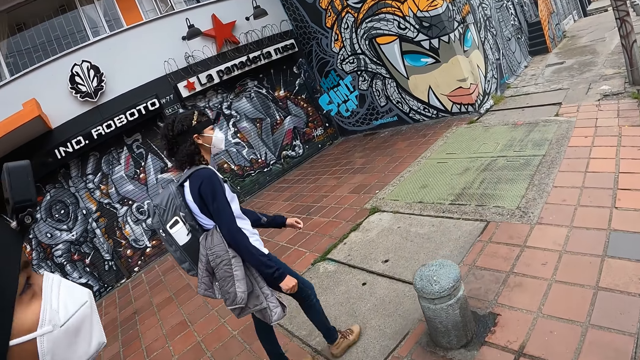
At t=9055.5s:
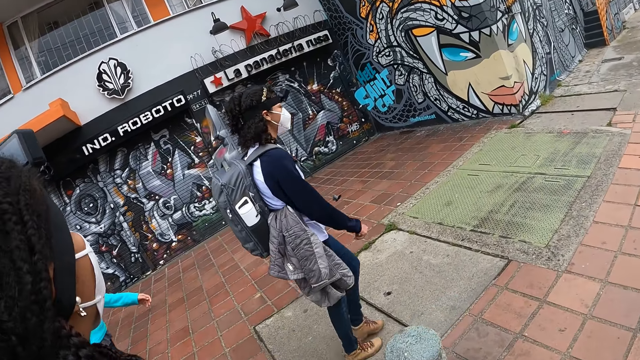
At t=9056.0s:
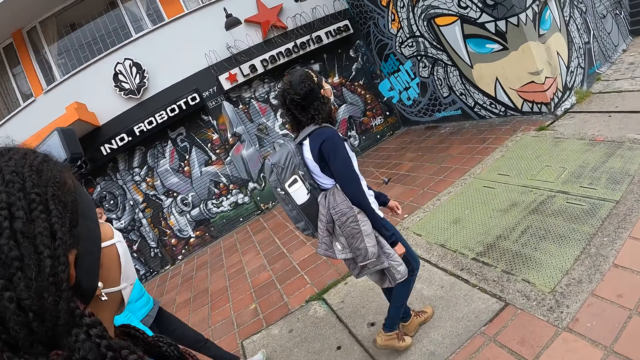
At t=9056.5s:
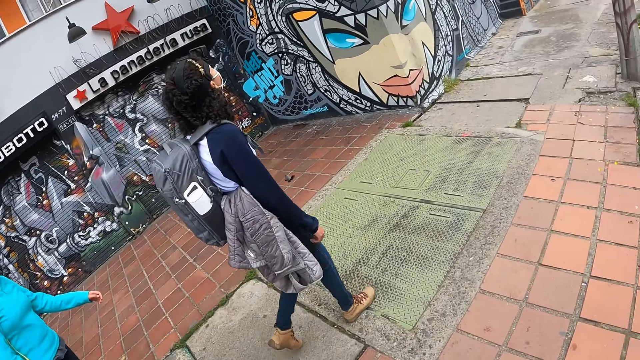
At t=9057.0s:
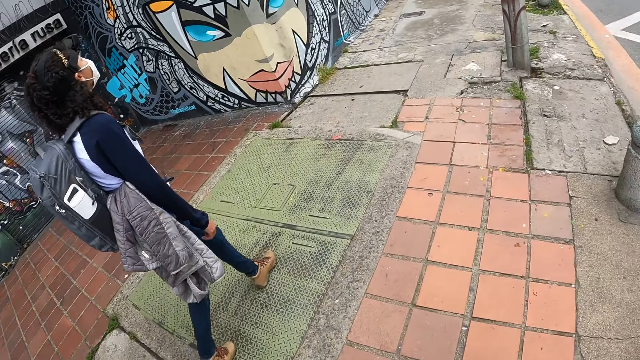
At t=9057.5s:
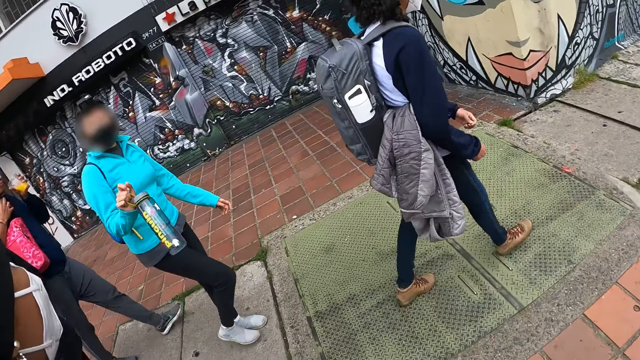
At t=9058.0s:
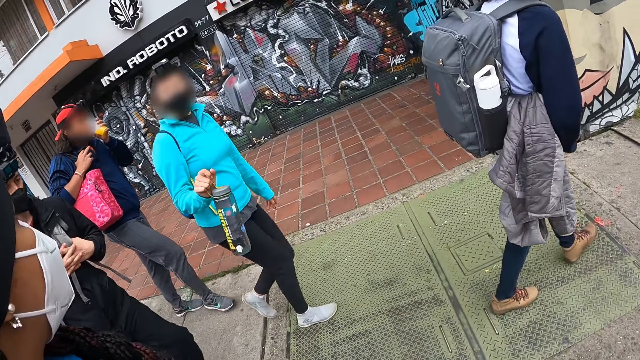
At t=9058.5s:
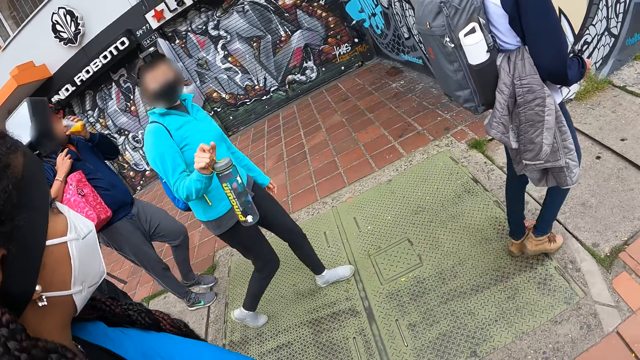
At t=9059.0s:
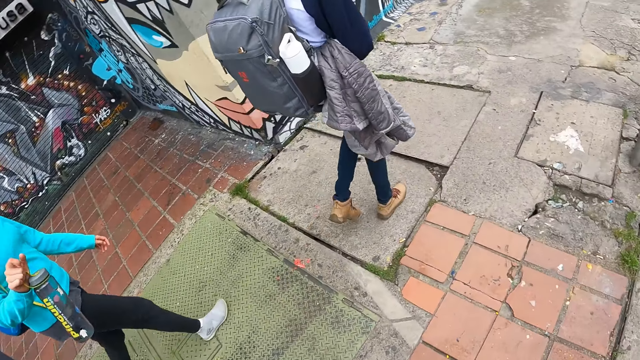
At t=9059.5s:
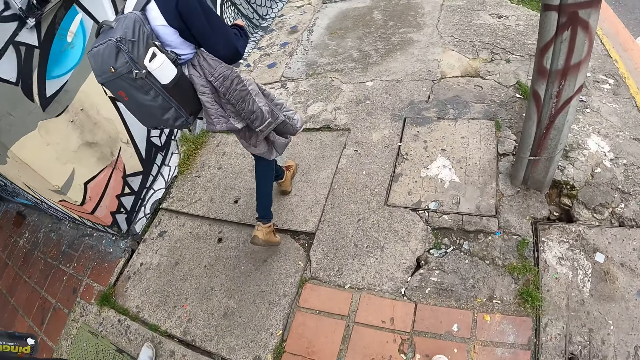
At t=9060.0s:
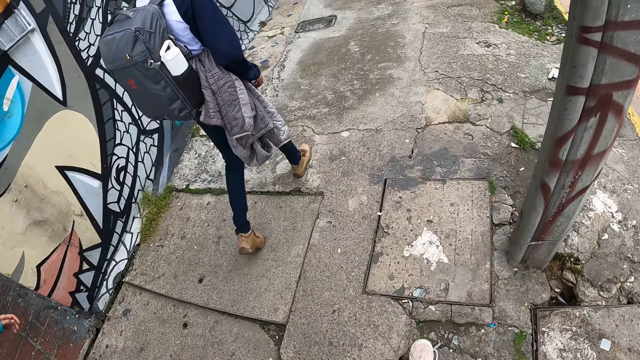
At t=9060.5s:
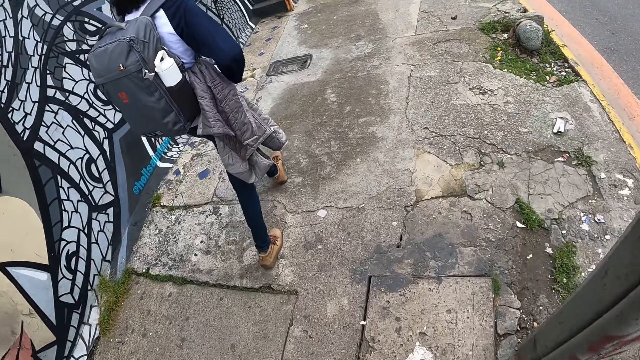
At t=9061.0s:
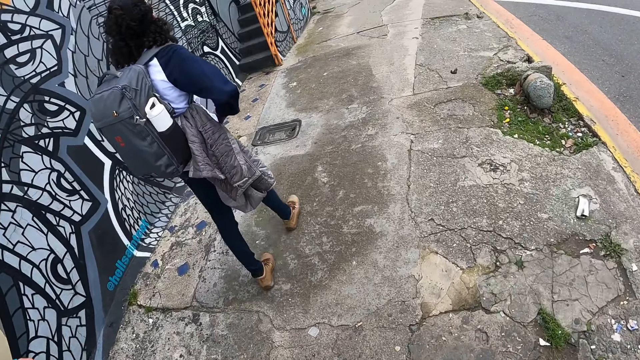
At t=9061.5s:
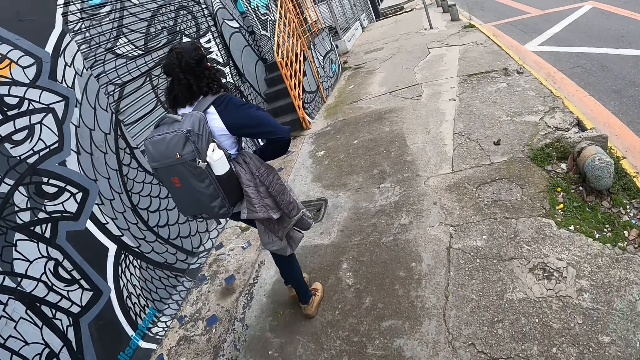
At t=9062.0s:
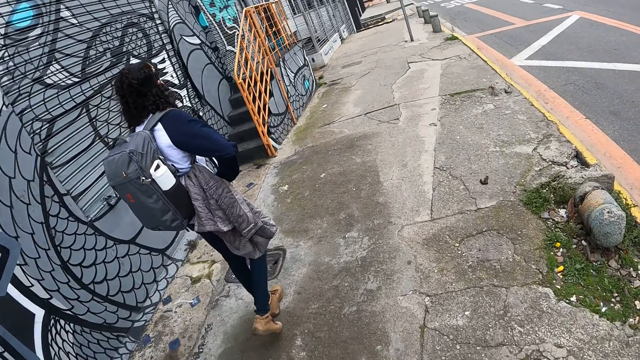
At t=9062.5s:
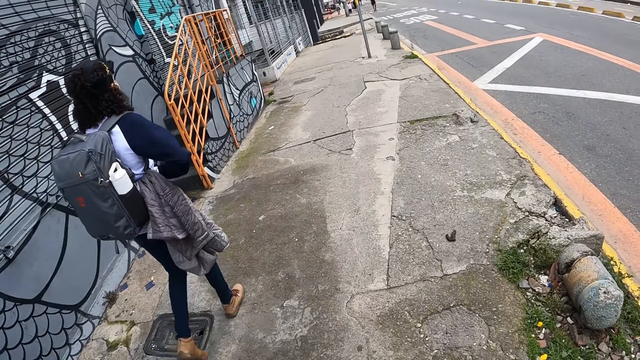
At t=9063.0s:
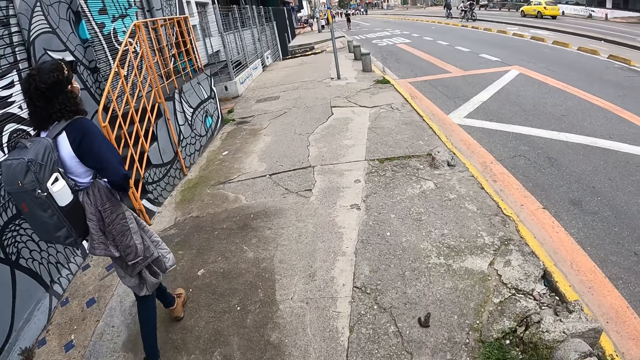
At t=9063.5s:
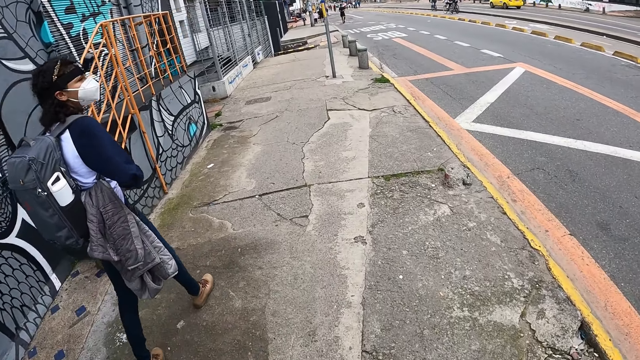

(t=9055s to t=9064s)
A woman walks. Another woman walks. Another woman drinks juice. Another woman walks.

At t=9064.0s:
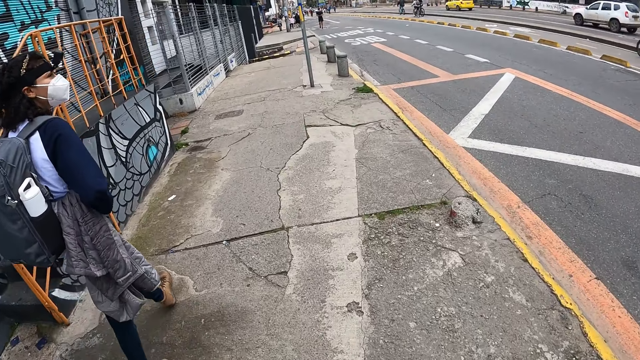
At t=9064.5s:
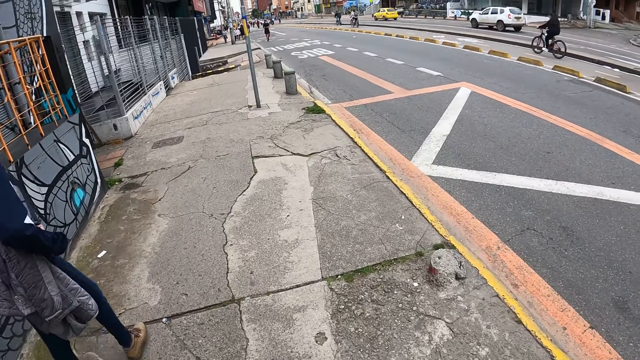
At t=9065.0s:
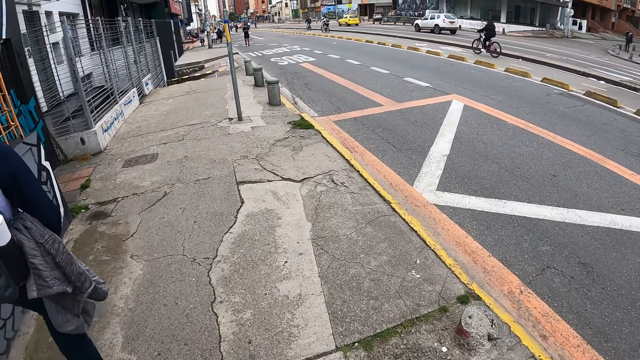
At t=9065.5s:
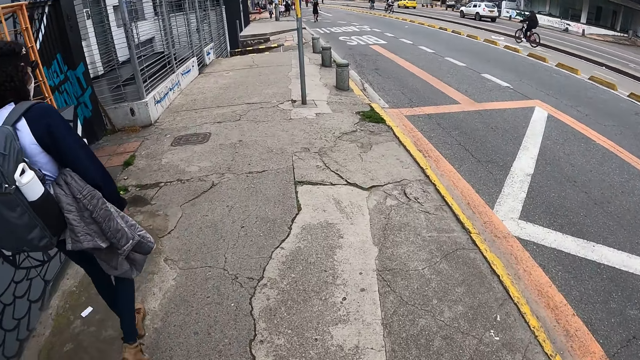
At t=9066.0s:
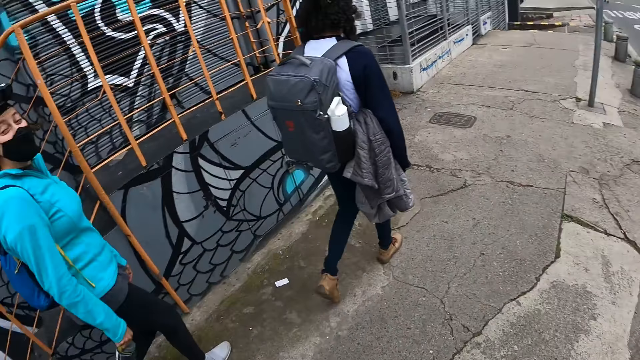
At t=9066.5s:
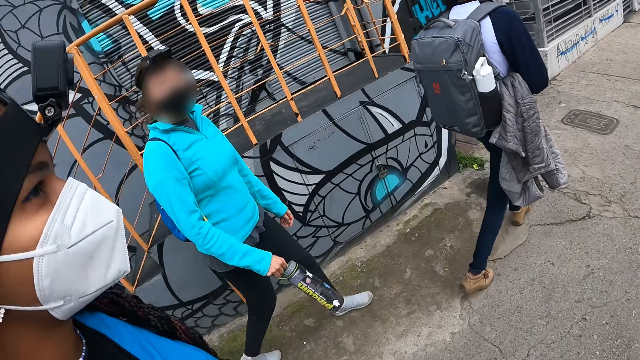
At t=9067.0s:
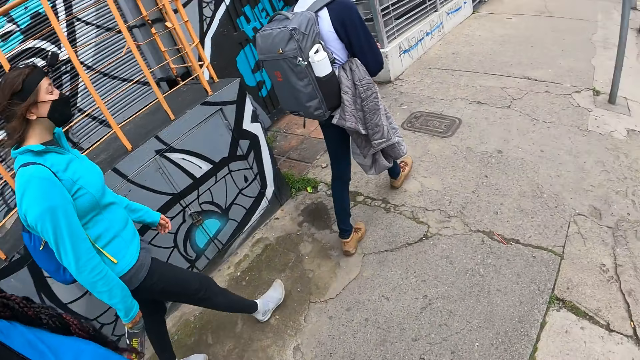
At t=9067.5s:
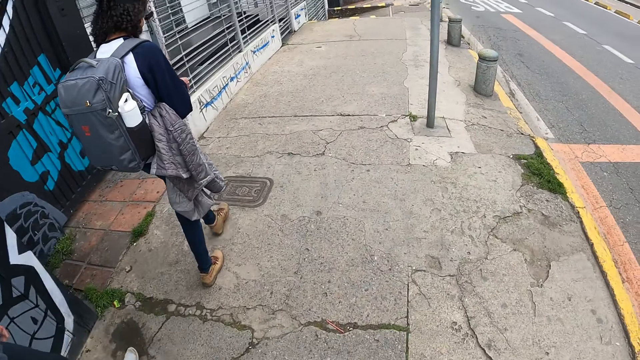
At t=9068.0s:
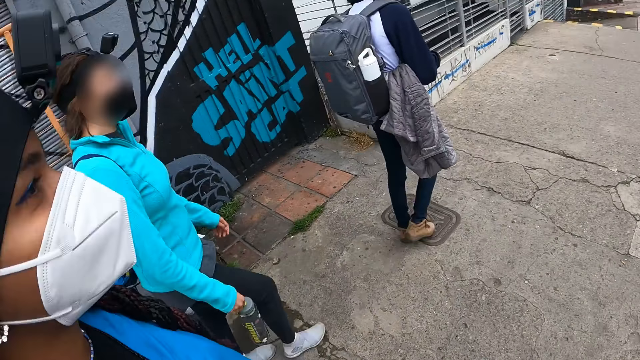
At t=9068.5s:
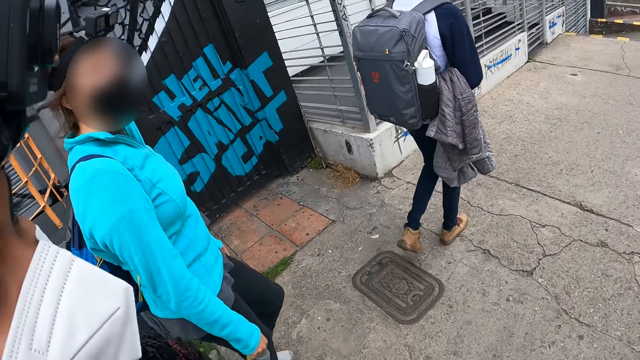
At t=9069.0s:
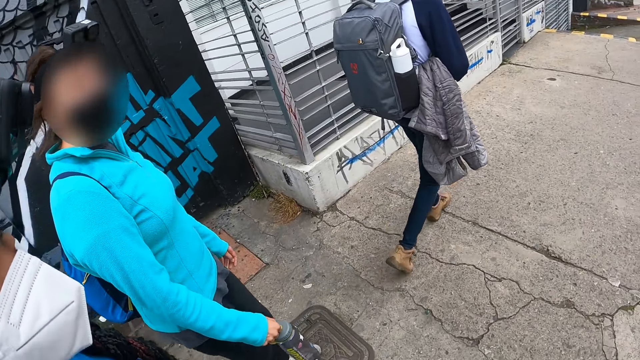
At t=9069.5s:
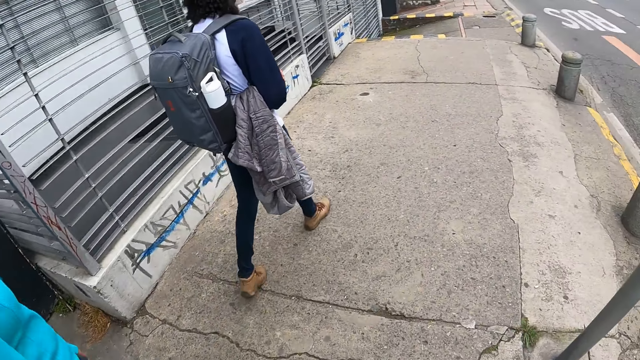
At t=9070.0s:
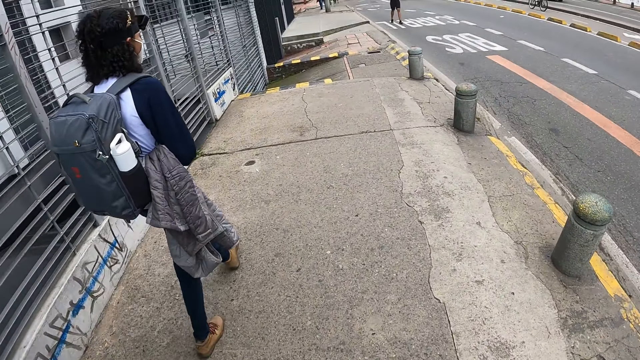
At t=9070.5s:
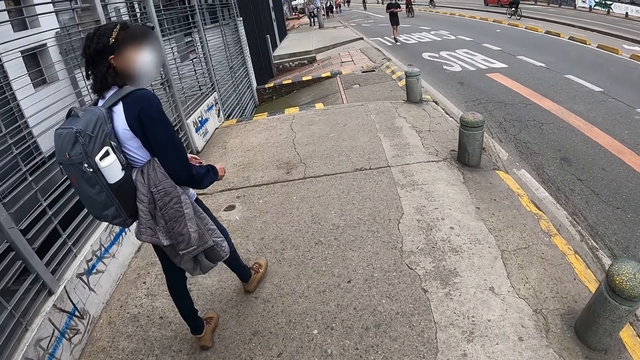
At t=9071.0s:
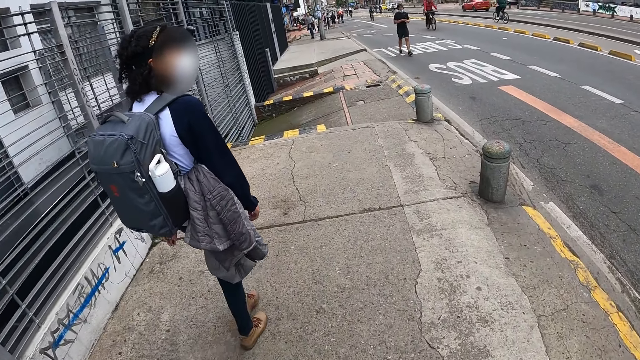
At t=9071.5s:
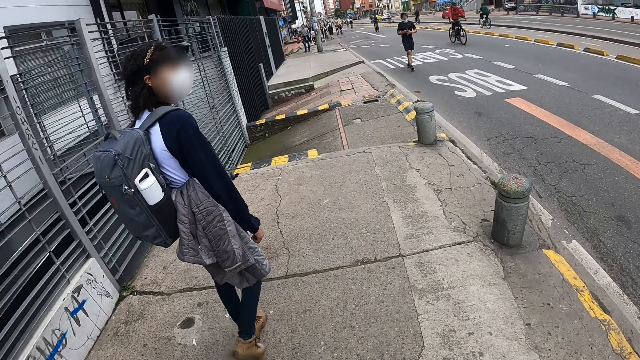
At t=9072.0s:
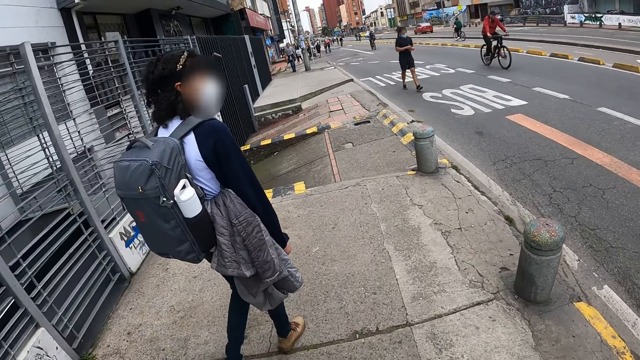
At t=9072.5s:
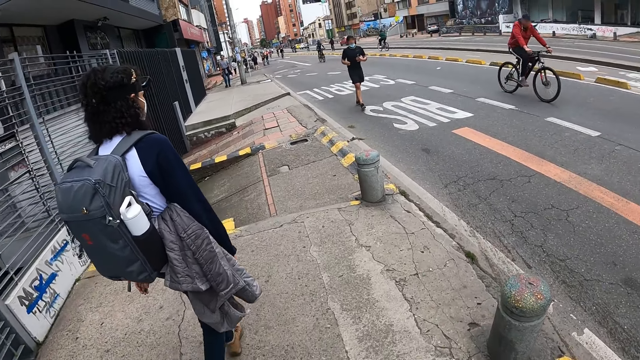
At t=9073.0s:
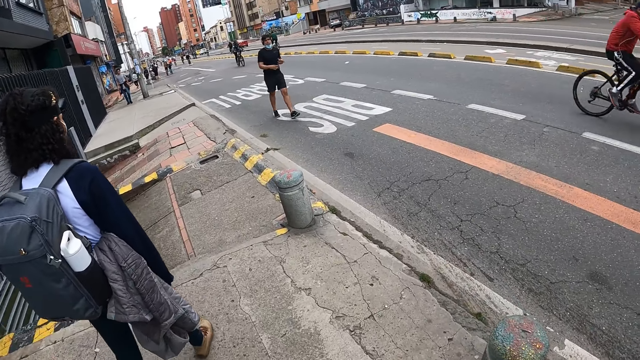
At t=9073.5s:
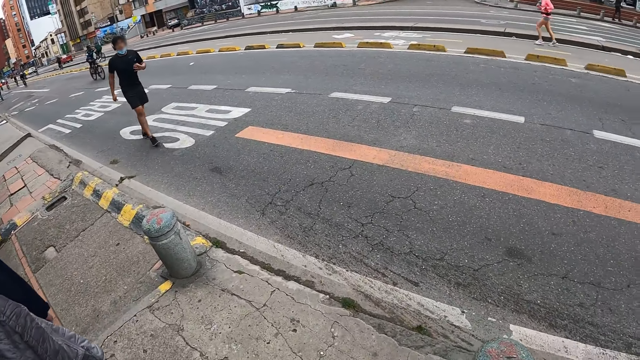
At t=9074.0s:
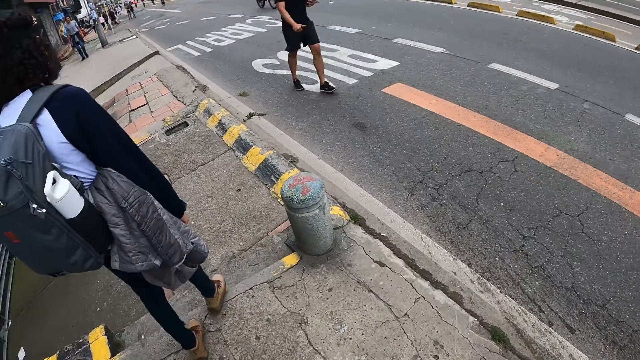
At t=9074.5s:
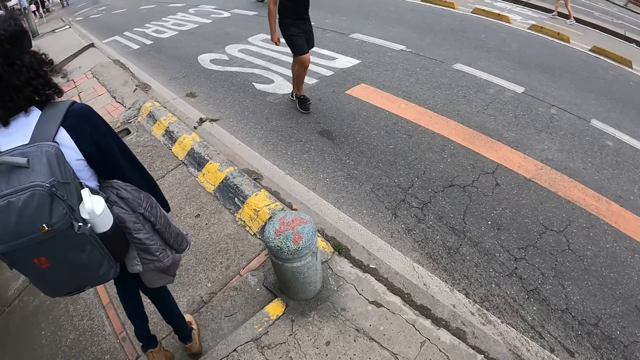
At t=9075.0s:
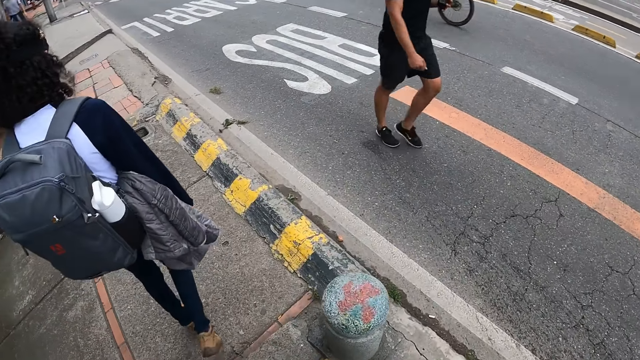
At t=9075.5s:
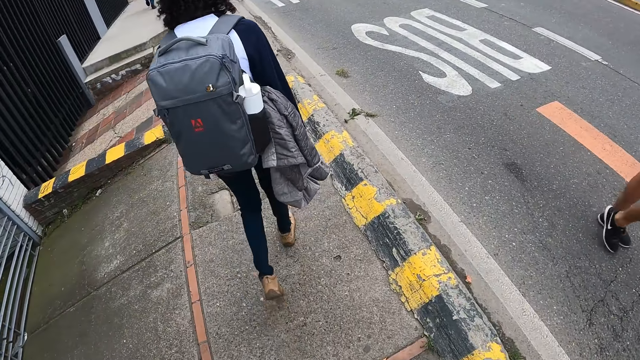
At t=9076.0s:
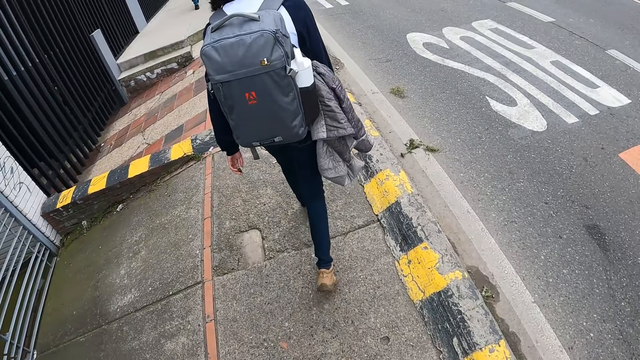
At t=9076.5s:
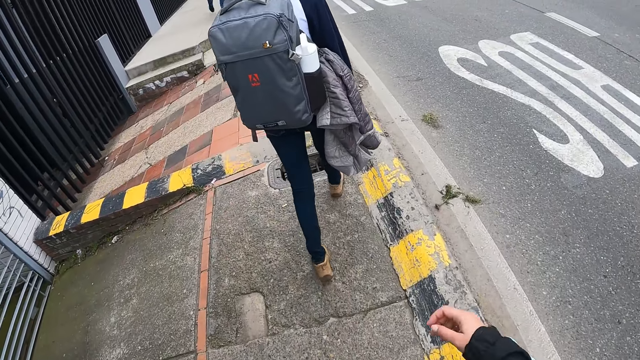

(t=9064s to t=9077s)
A woman walks. Another woman walks. Another woman walks.
